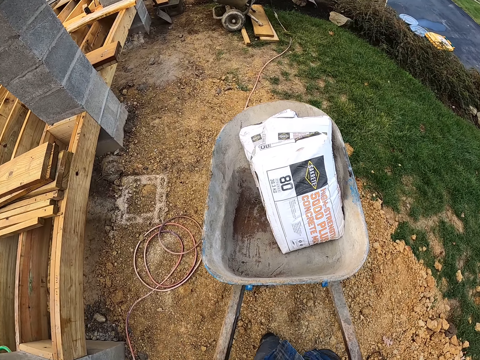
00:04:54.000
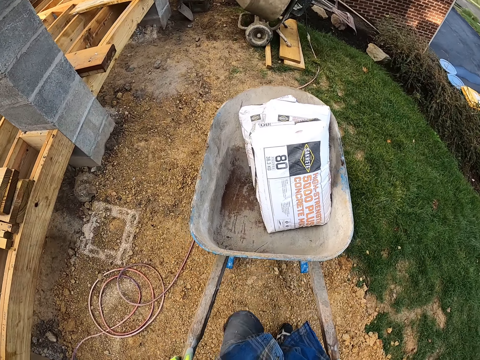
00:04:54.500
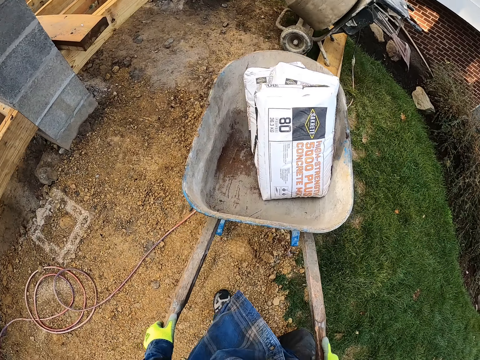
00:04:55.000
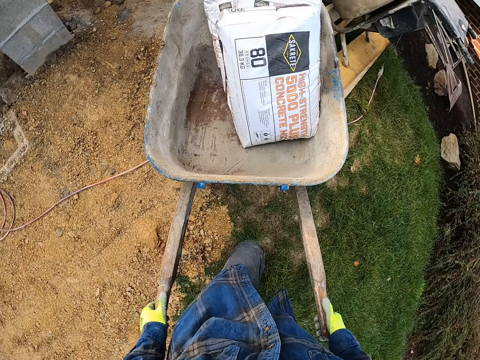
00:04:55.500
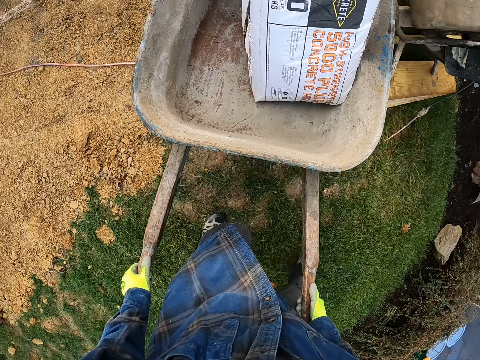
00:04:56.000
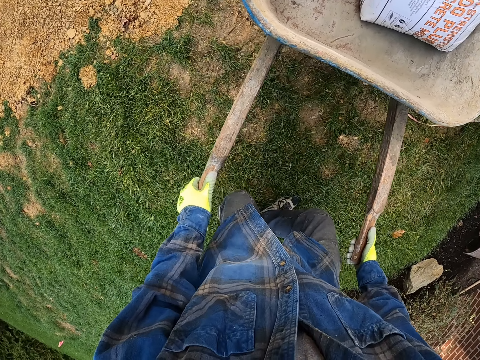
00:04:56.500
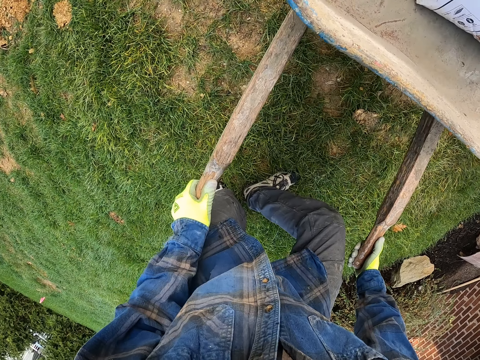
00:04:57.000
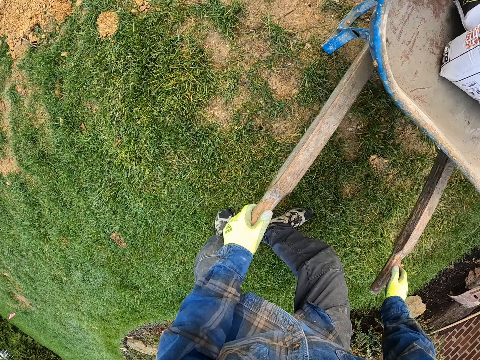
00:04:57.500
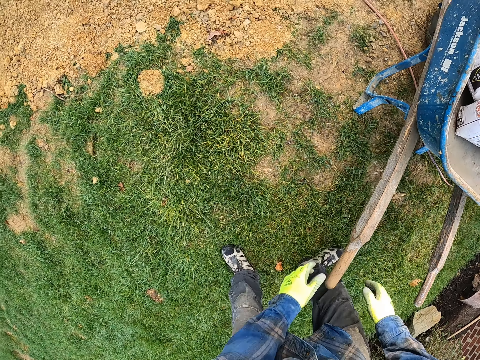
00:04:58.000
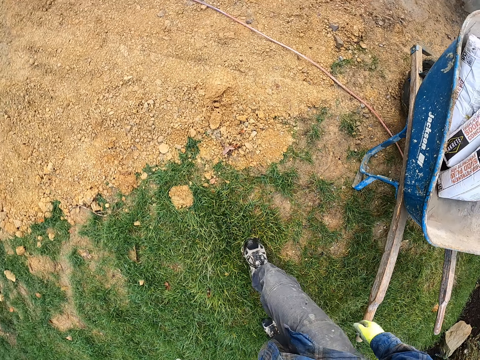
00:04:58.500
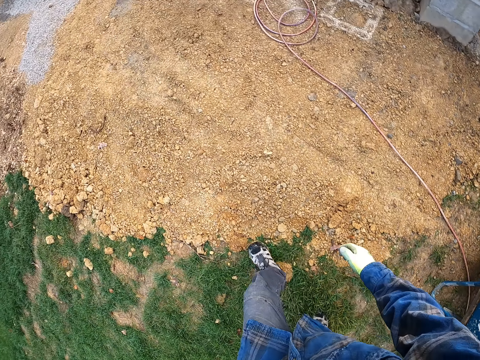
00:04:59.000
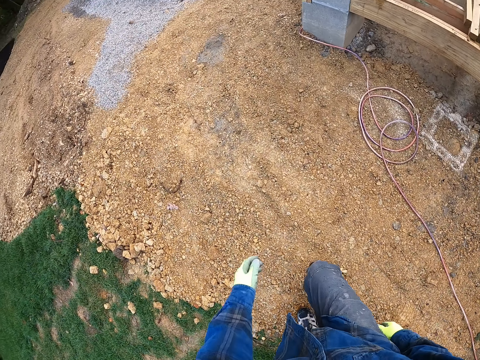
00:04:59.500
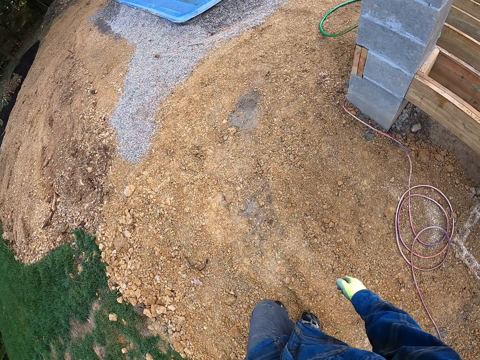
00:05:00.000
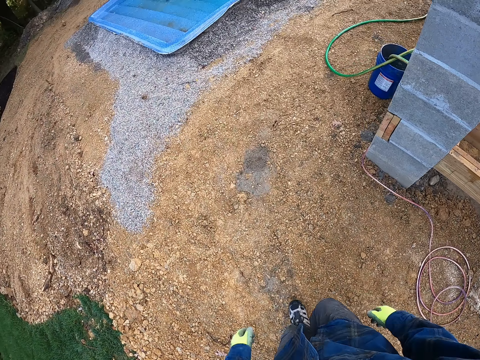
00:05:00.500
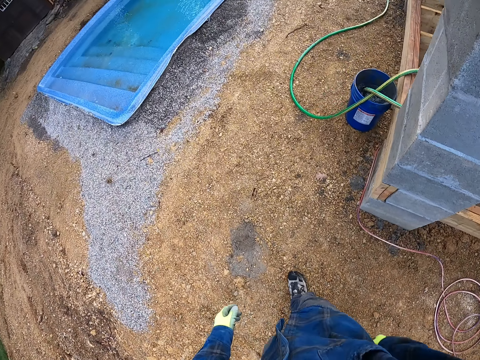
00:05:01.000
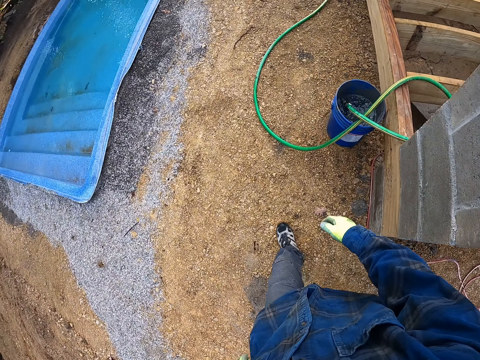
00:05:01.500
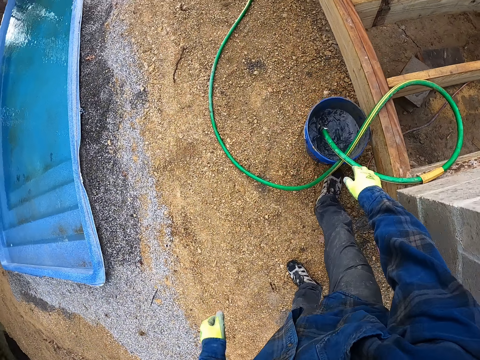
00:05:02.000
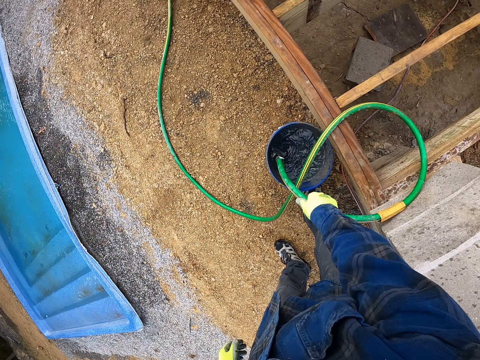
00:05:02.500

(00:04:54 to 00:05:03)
The camera wearer places the wheelbarrow beside the mortar mixer. They walk towards a bucket with a garden hose. They pick up the garden hose.

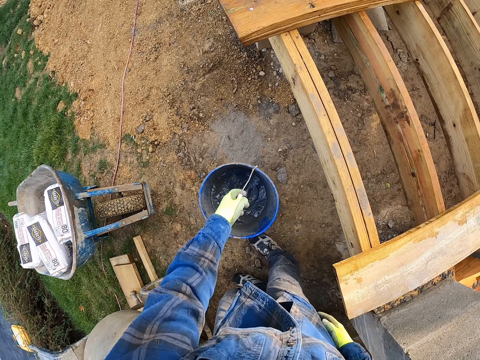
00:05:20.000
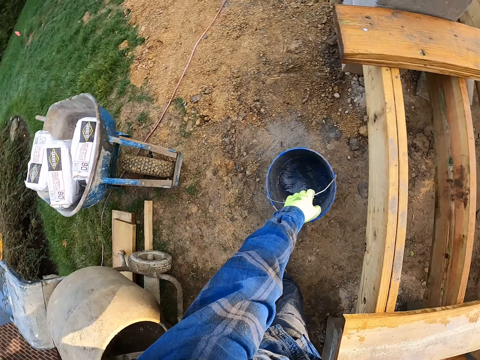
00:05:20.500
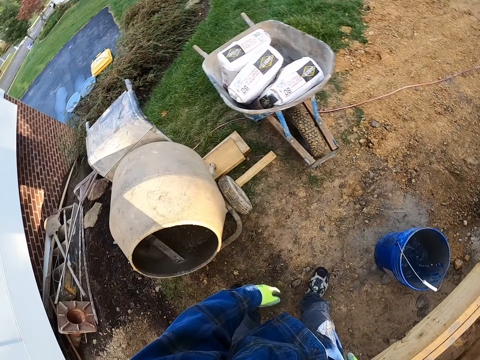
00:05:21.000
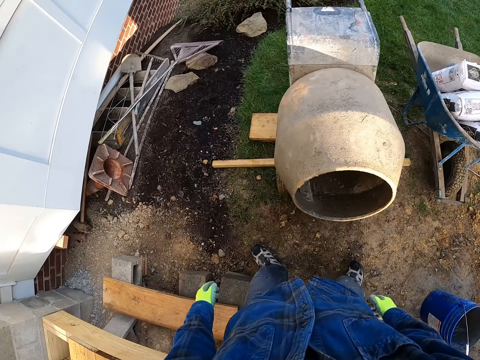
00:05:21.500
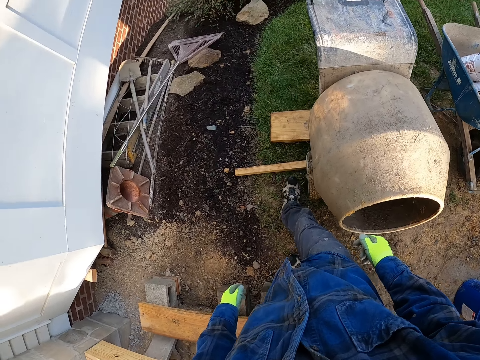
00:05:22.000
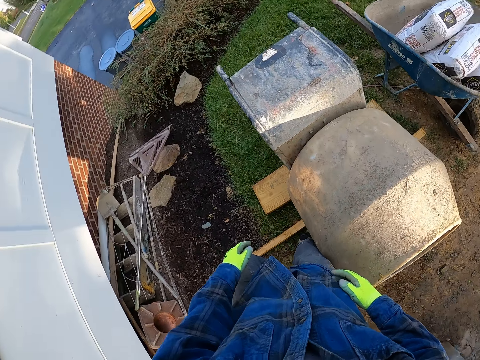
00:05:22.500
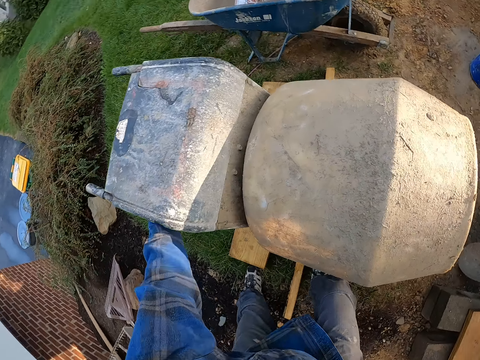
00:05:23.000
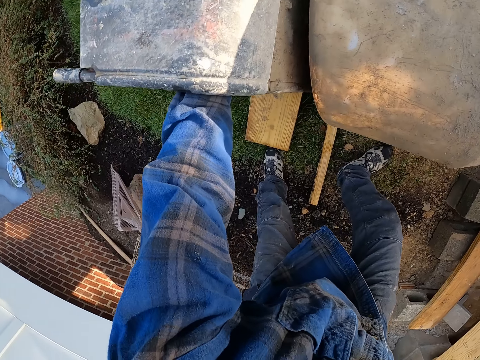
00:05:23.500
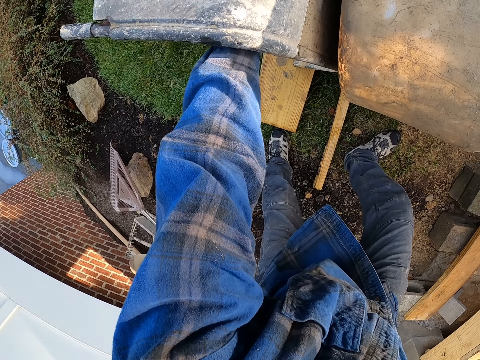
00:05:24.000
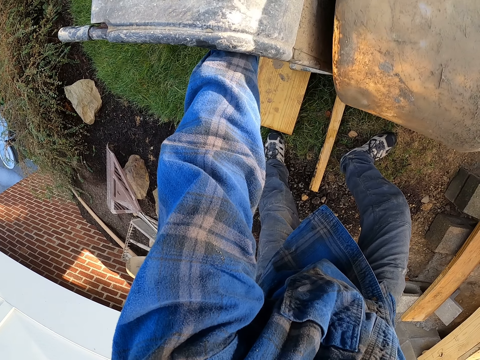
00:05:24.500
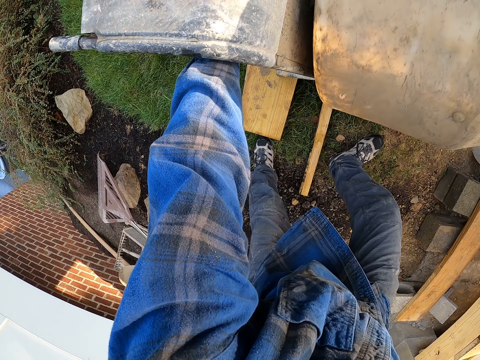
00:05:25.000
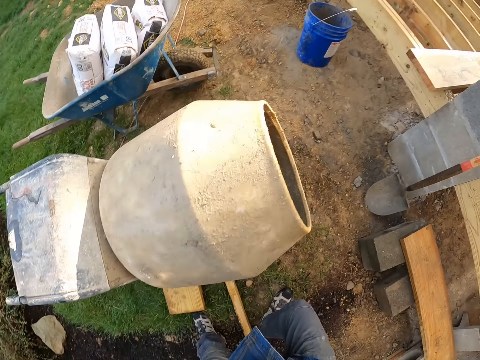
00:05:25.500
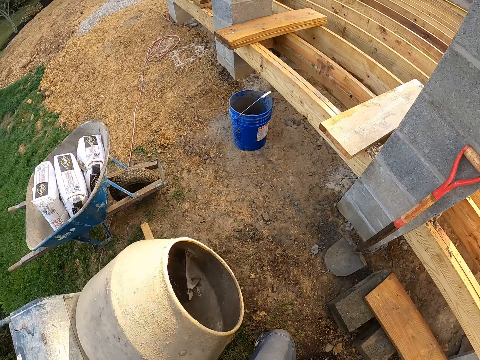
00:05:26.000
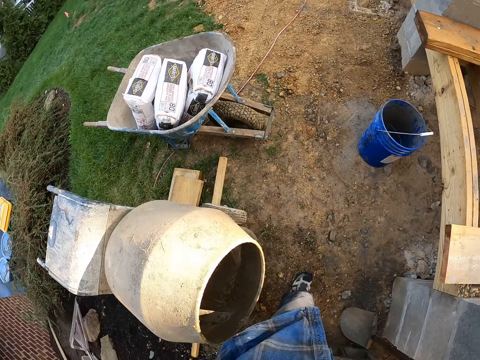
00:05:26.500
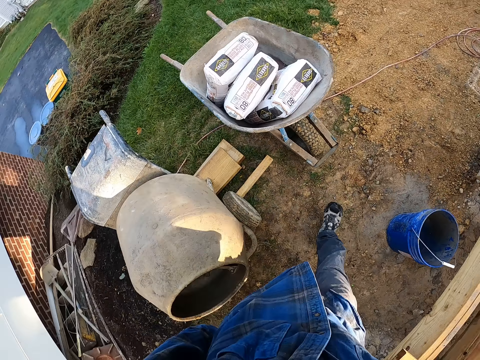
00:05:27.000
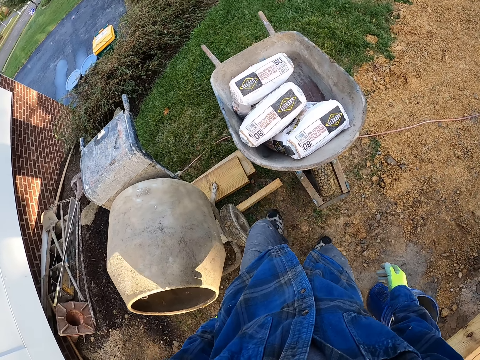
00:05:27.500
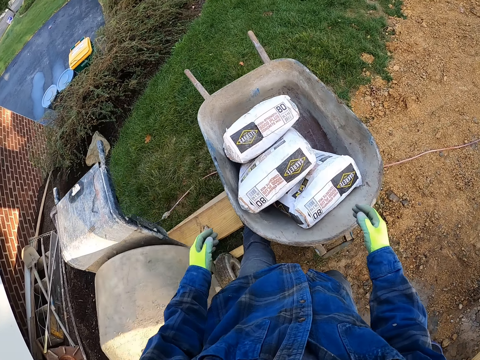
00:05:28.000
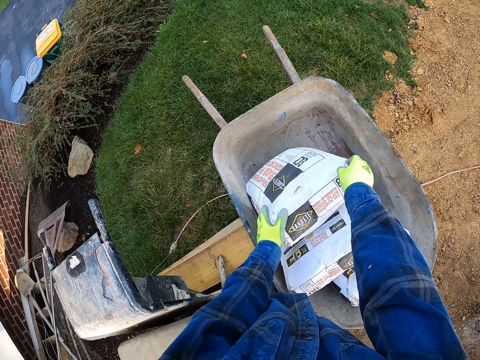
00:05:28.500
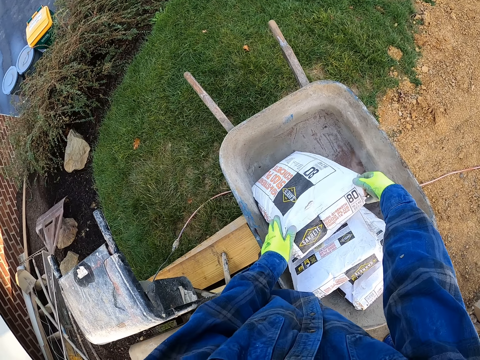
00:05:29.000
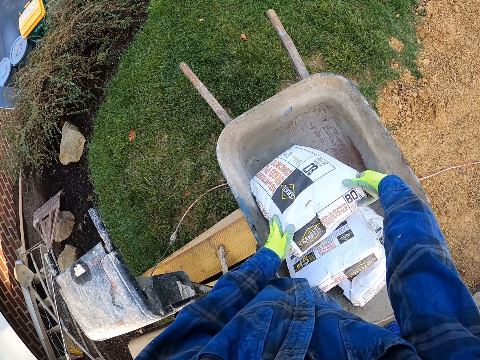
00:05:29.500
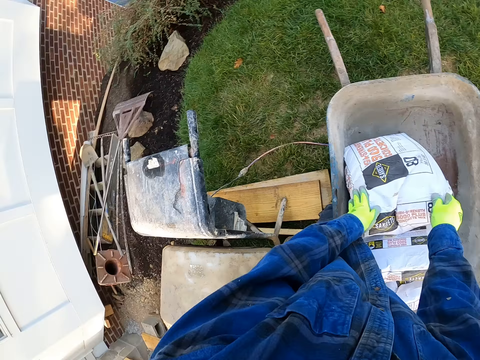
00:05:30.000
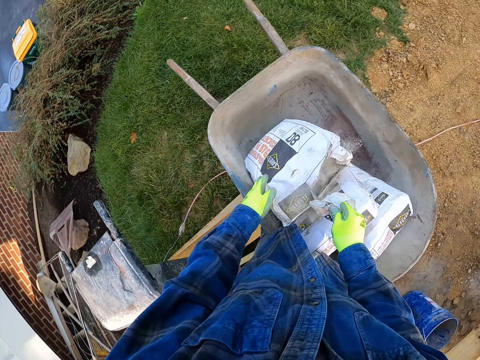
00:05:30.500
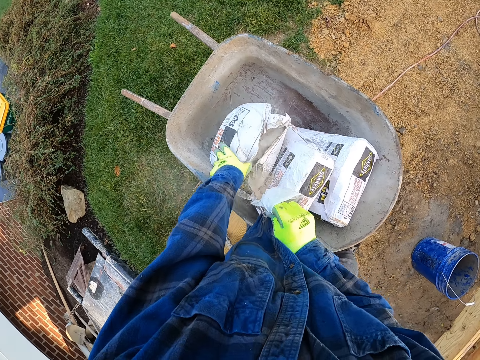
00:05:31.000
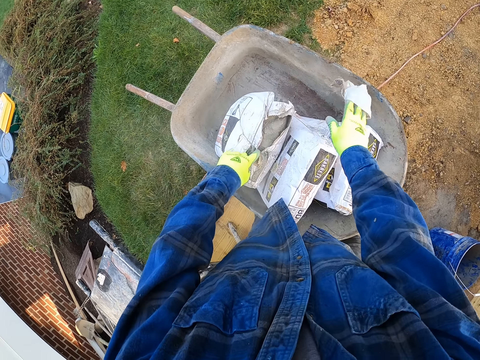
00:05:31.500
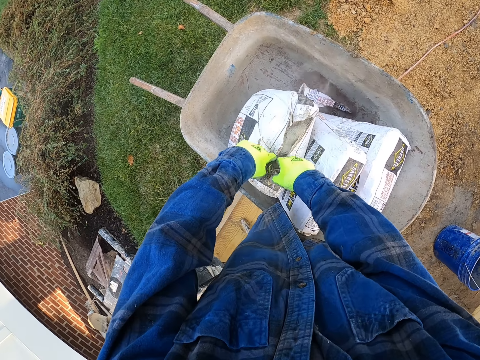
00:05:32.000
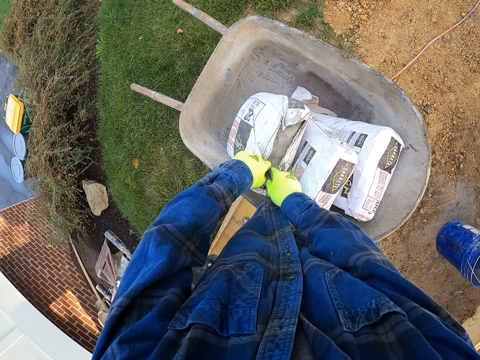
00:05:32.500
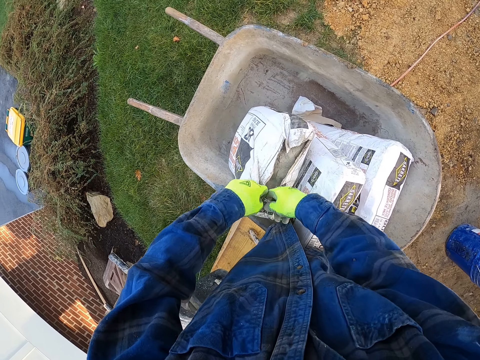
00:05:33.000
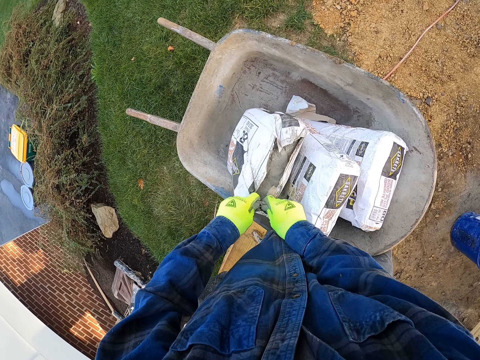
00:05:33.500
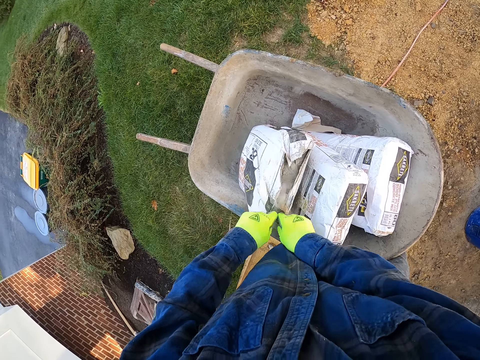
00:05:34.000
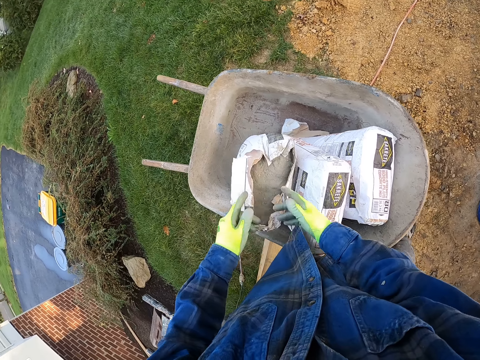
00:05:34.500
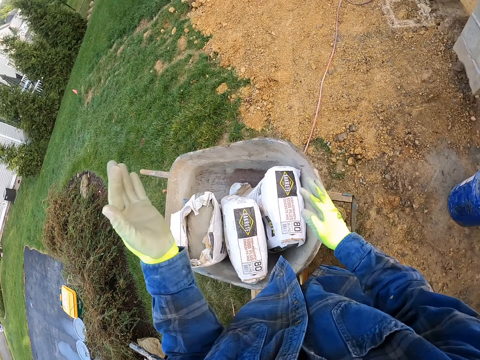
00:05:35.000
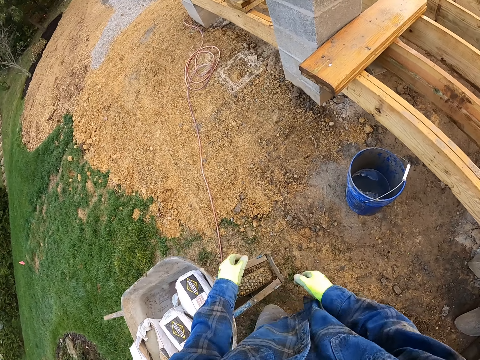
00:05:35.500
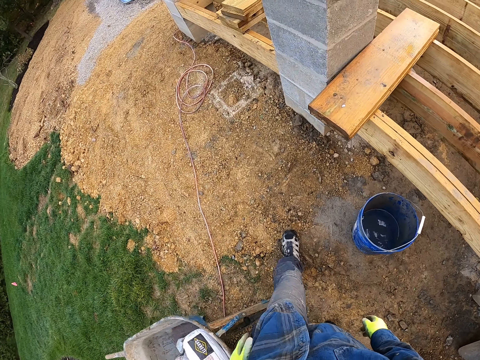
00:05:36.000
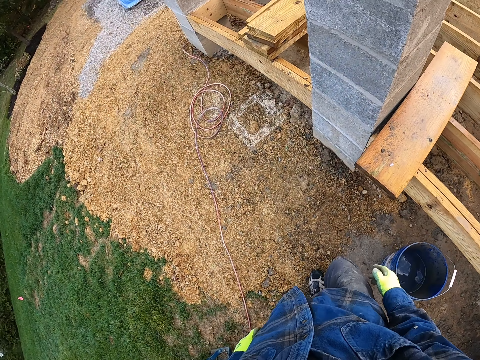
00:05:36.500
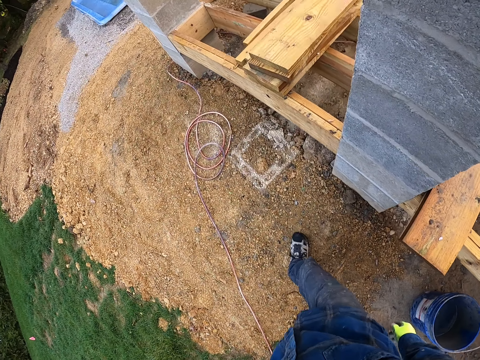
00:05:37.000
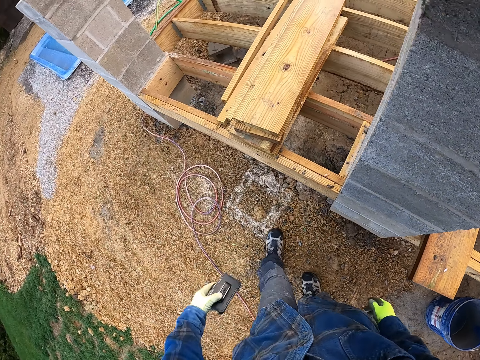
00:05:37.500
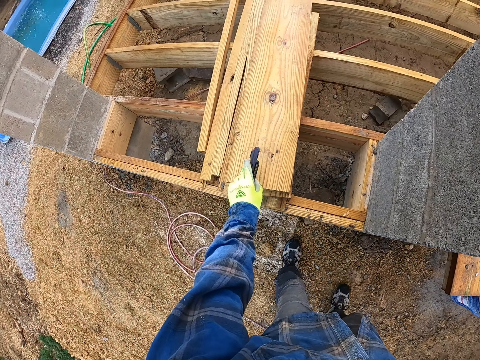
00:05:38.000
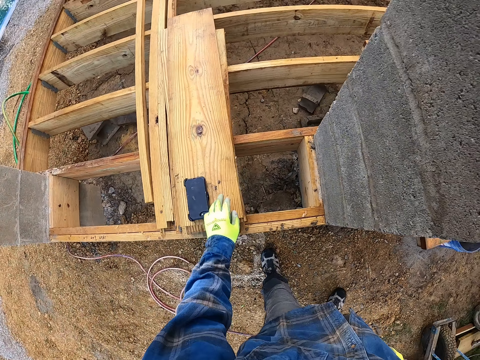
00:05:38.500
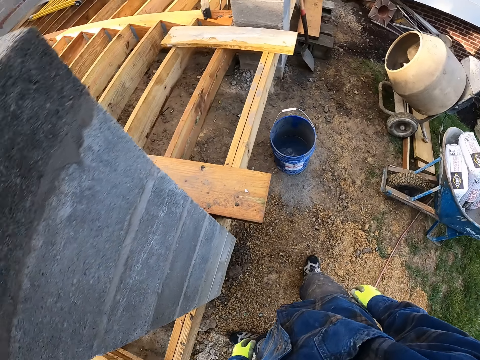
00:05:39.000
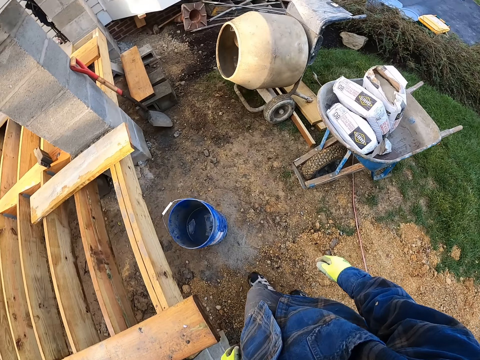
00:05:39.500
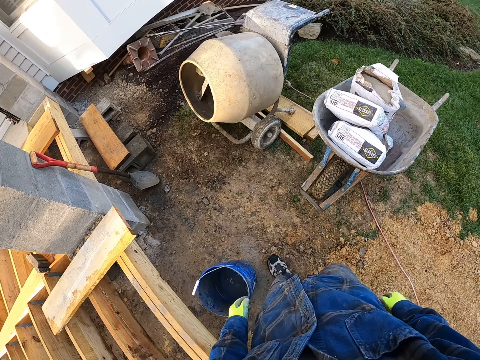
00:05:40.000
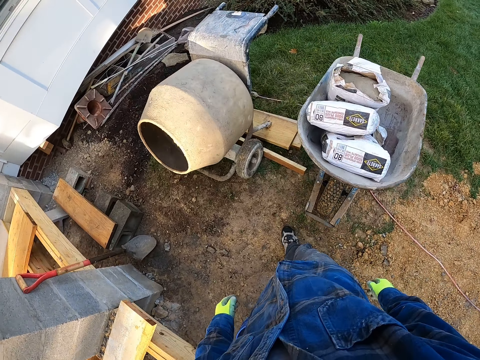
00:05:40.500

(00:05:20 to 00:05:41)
The camera wearer drops the bucket on the floor. He turns on the concrete mixer with his left hand. He walks towards the wheelbarrow with bags of cement. He holds a bag of cement in the wheelbarrow with his hands and opens the bag of cement in the wheelbarrow with his hands. He throws the torn piece of the bag of cement on the wheelbarrow. He tears the opening of the bag of cement. He dusts his hands. He walks towards a construction. He takes out a phone from his pocket. He places the phone on a wood surface. He walks back to the wheelbarrow.
